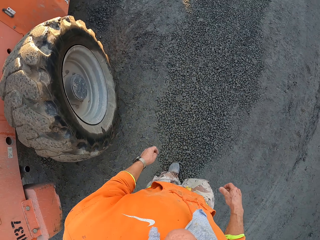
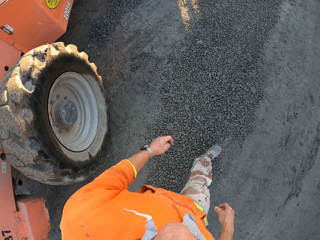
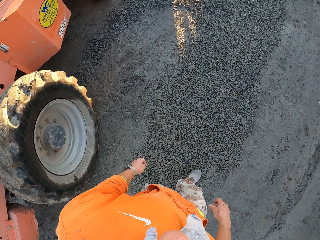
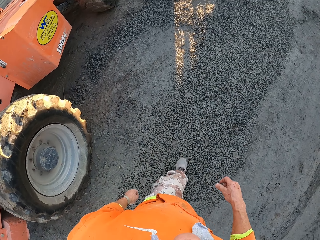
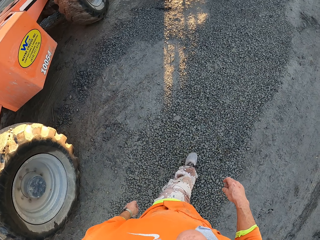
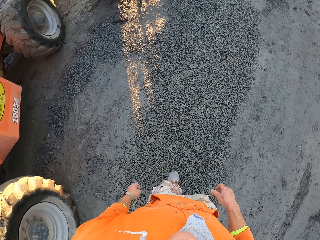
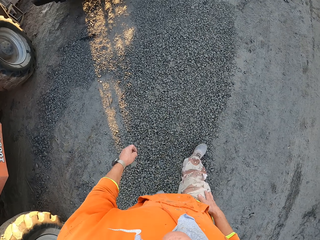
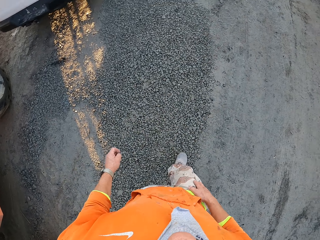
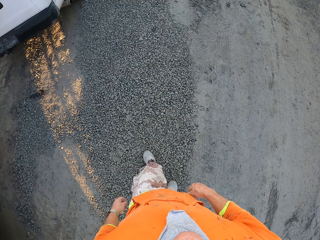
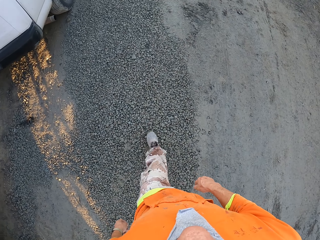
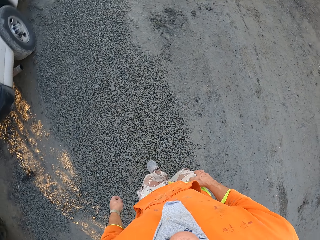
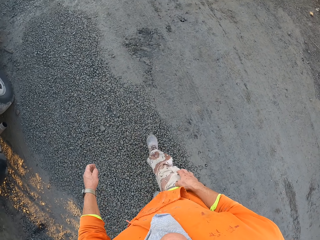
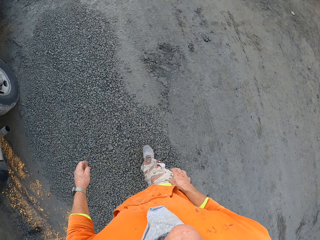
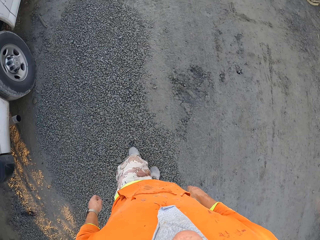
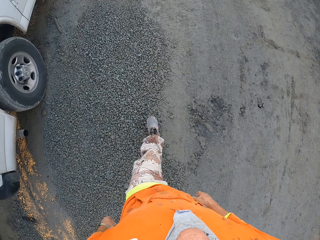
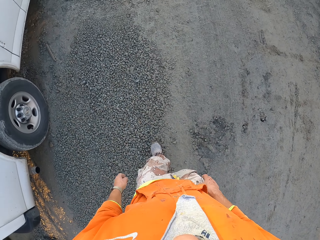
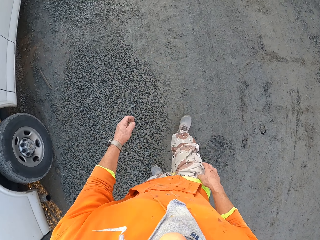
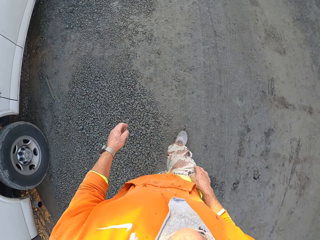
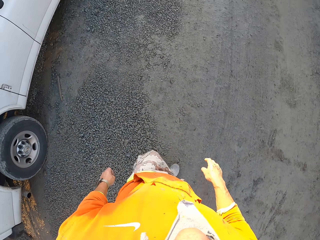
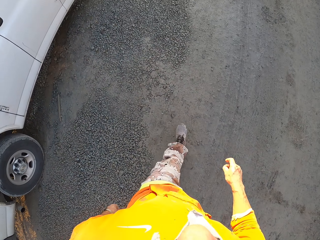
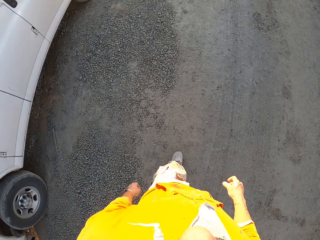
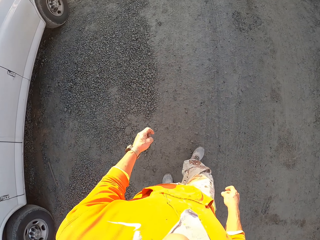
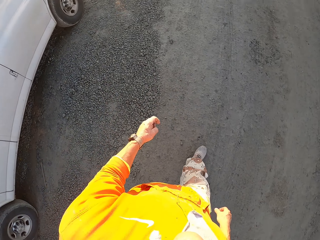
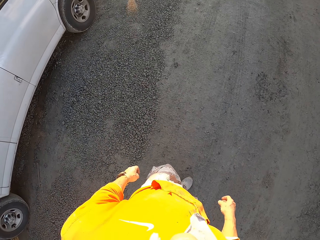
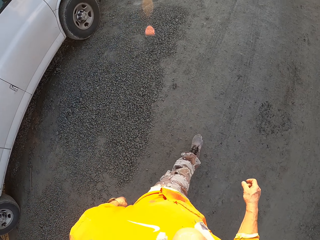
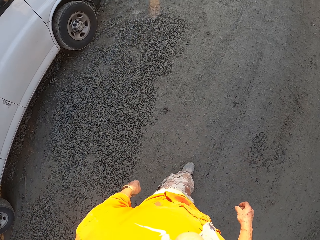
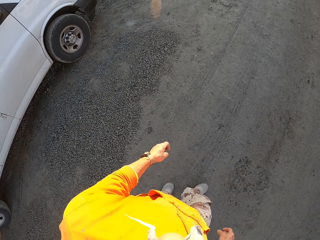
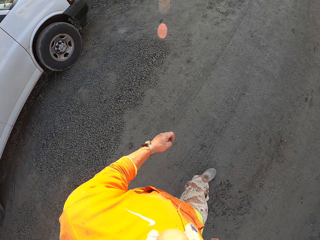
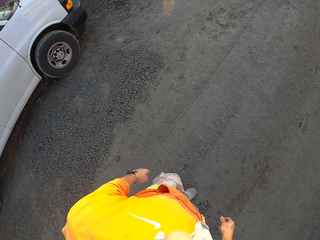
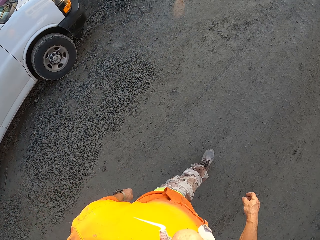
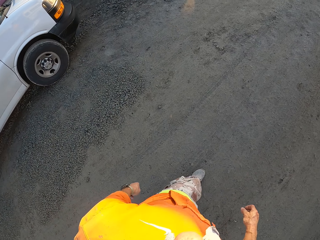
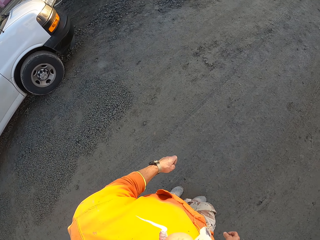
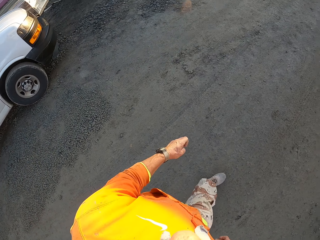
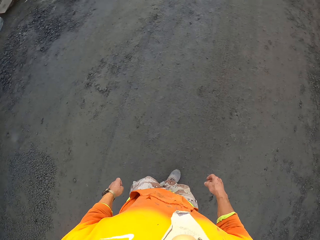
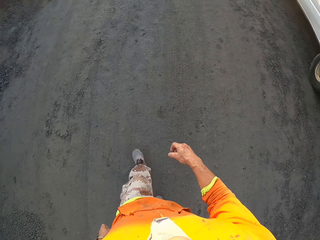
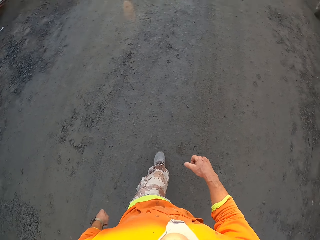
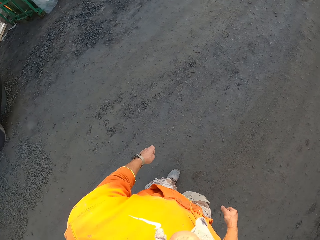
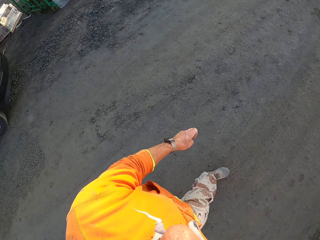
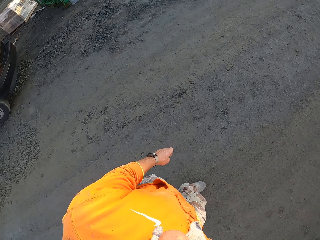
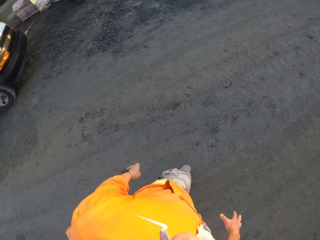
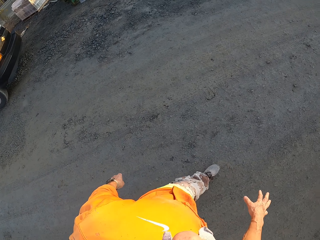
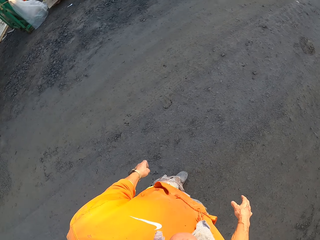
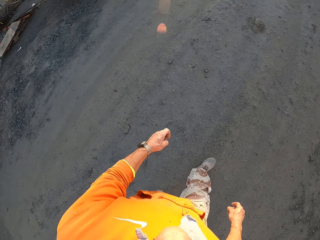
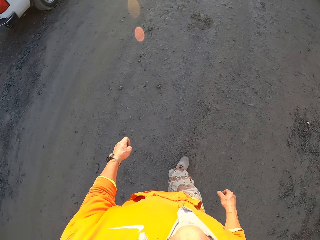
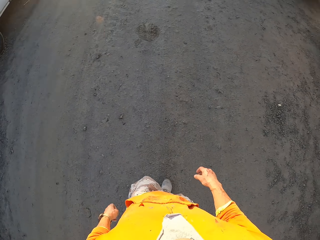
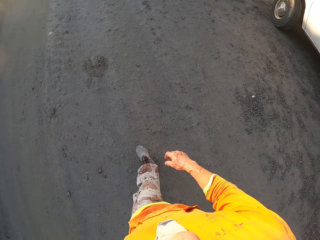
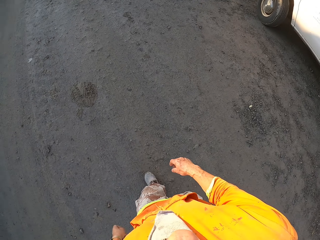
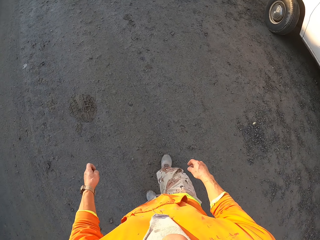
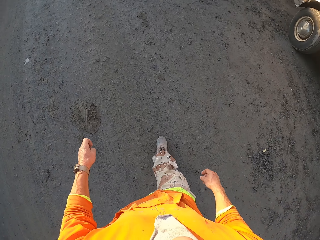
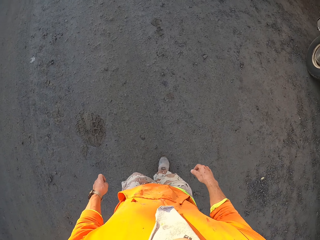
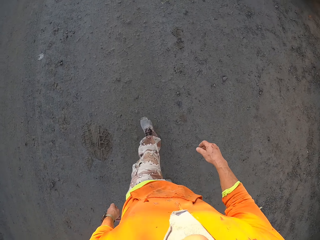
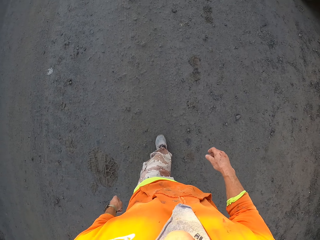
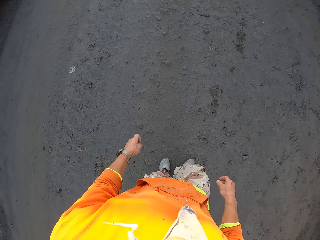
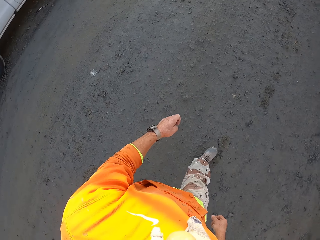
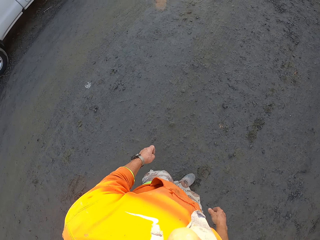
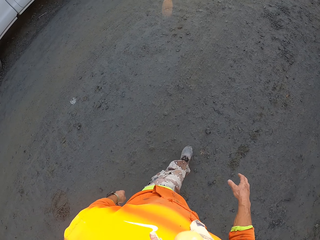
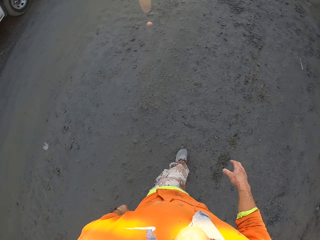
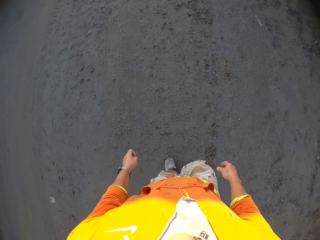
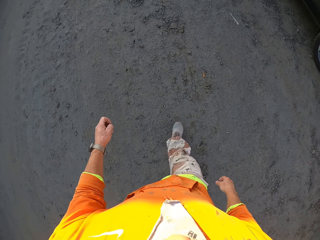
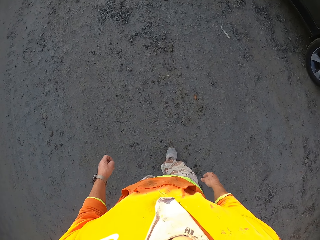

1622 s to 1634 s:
The camera wearer touches the pocket with the right hand. They walk in the construction site.

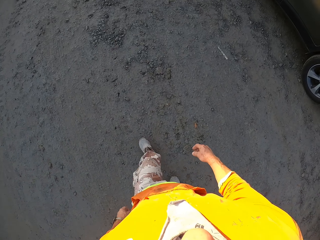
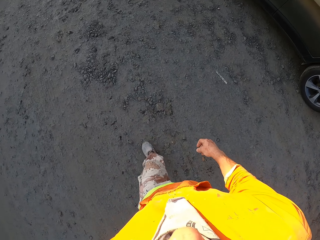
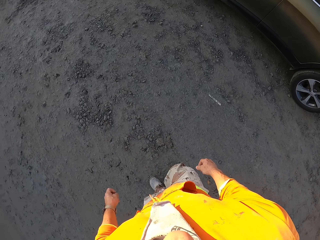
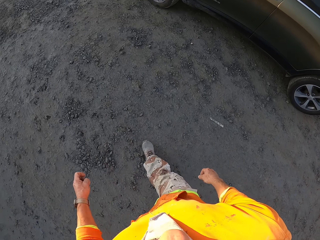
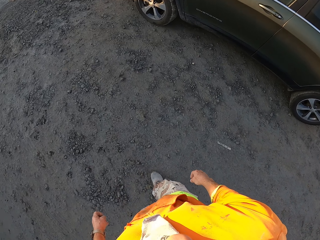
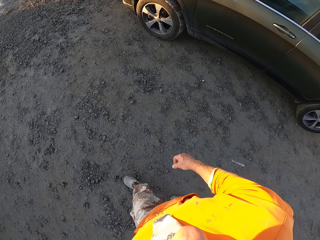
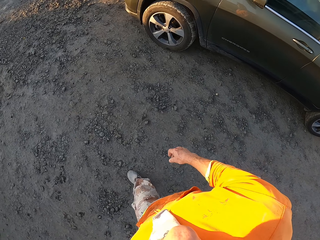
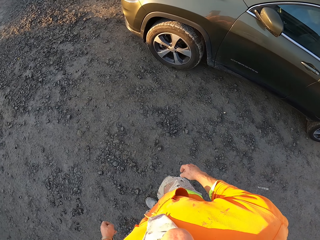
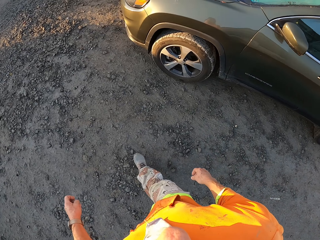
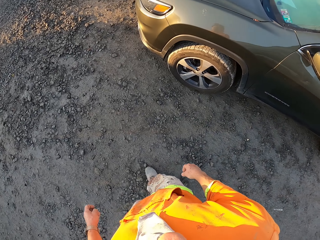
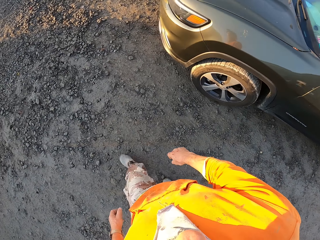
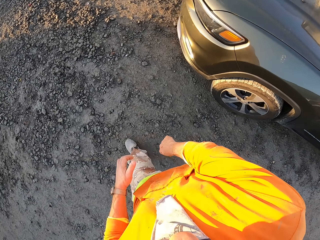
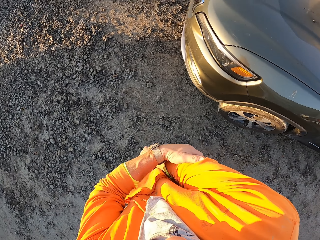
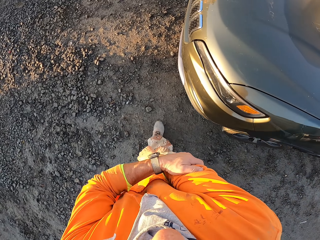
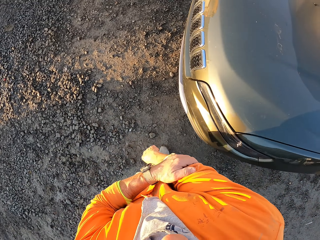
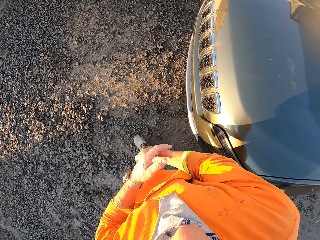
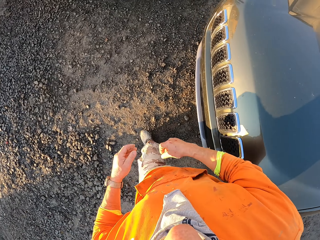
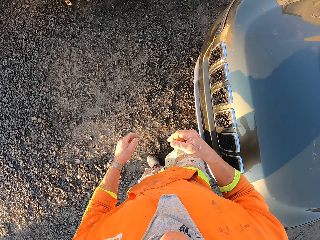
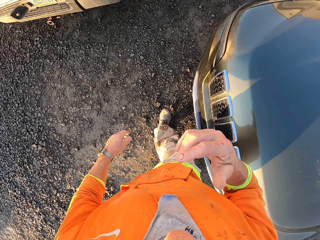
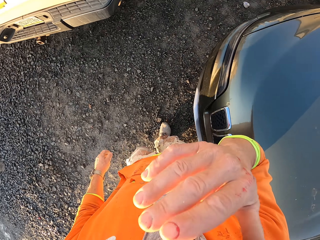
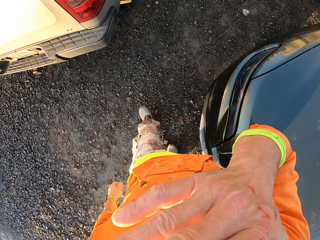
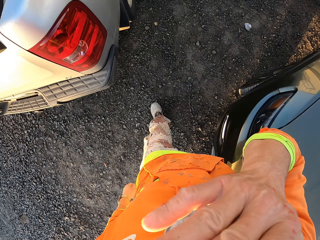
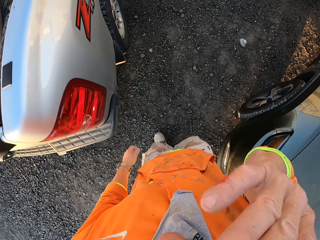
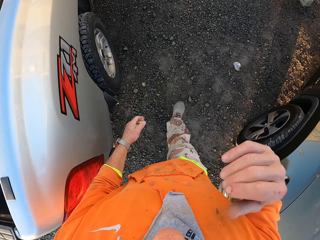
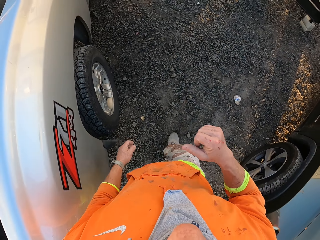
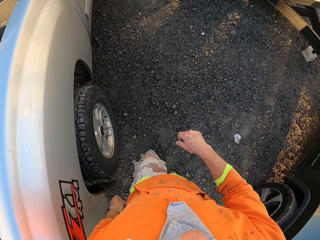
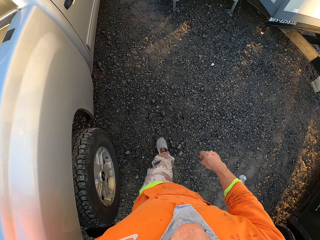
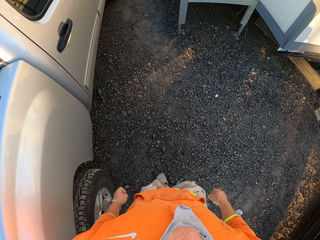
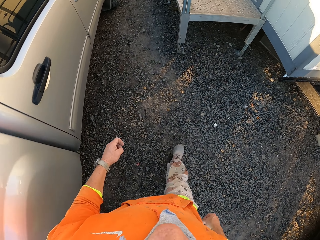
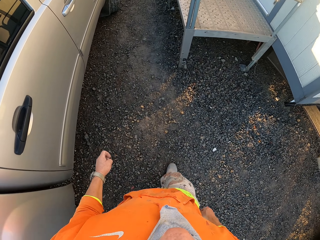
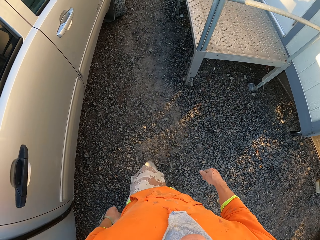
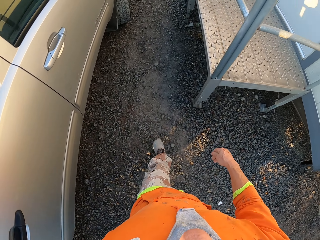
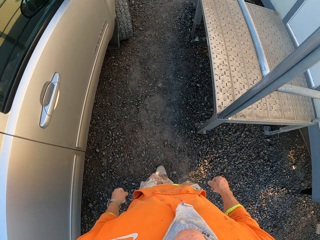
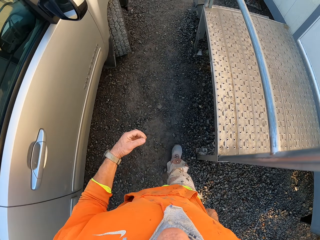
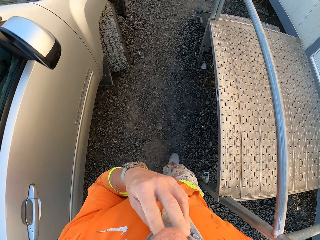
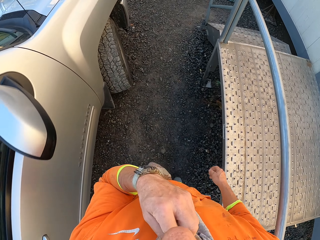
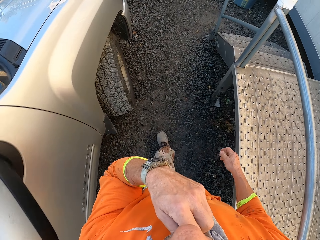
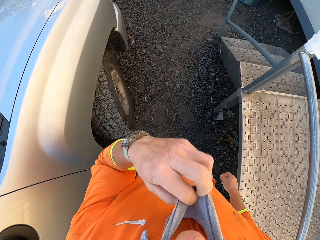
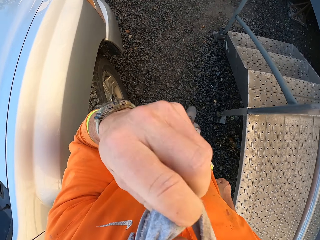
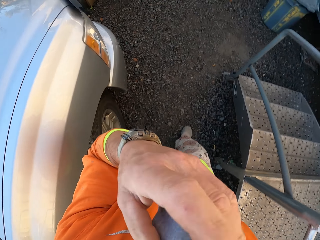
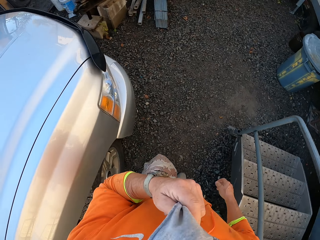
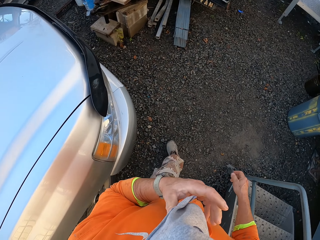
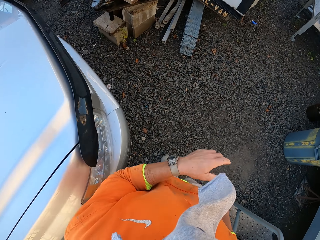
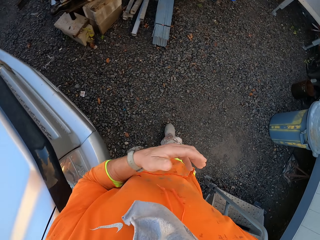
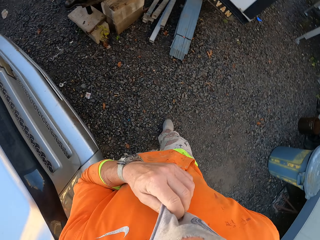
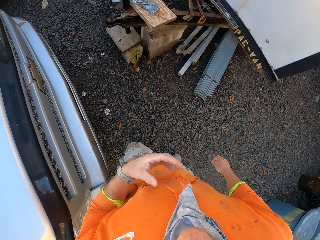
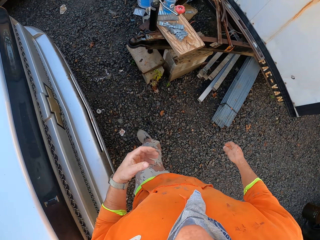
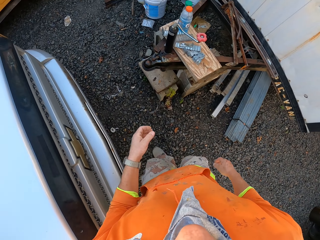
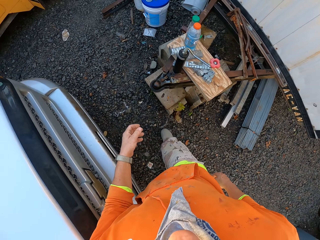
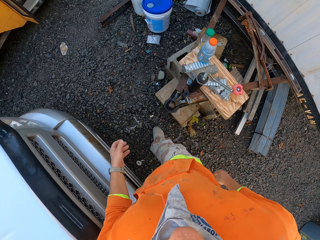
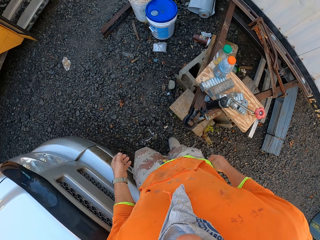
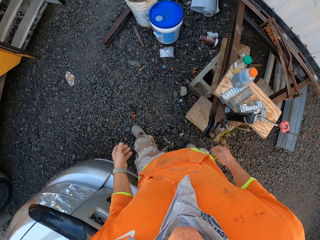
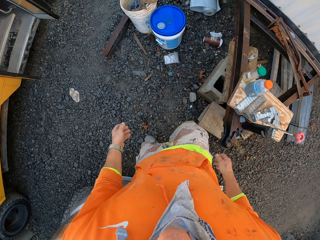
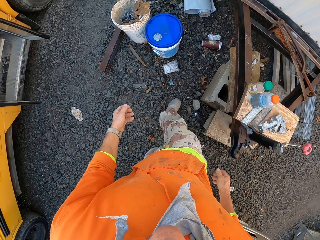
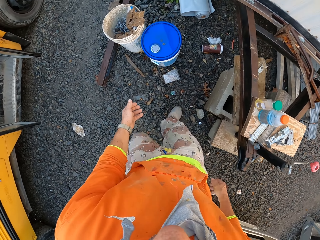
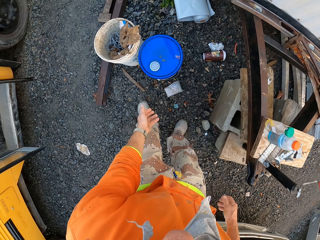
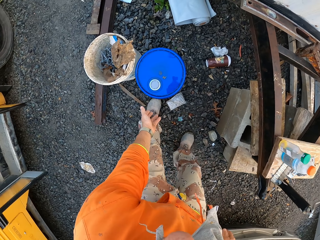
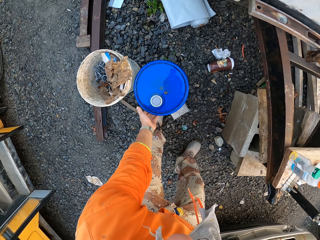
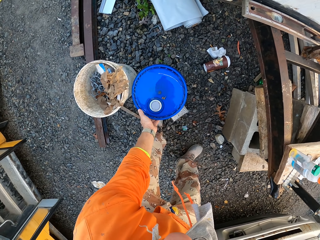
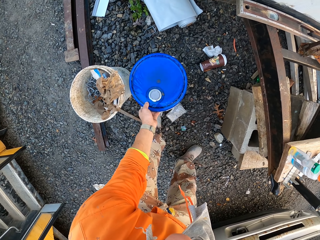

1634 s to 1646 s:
The camera wearer touches his hand. He rubs his hand. He moves his hand up. He touches his face. He moves his hand up. He touches his scarf. He holds the scarf. He adjusts his scarf.
